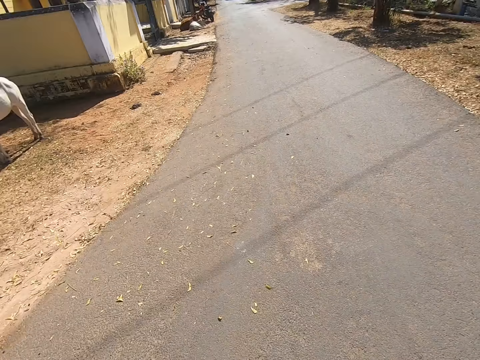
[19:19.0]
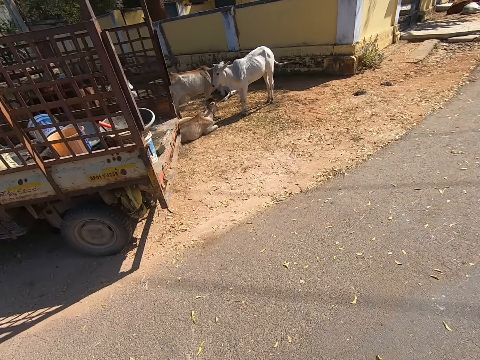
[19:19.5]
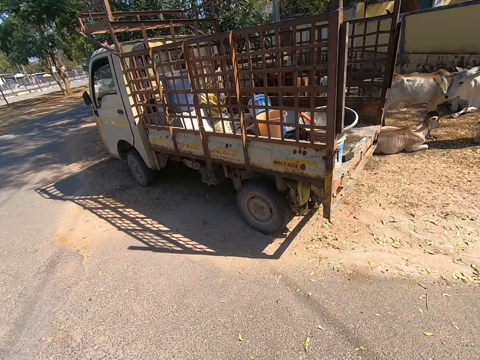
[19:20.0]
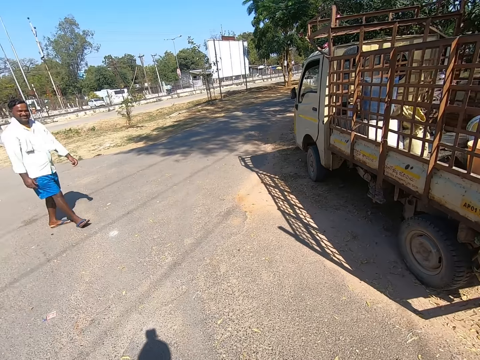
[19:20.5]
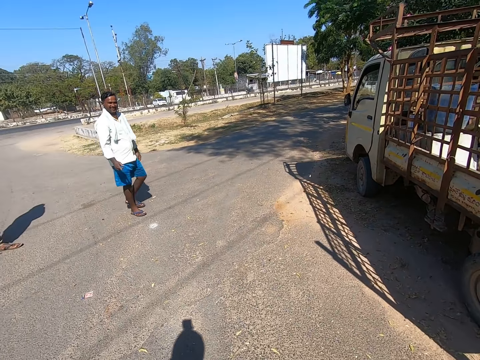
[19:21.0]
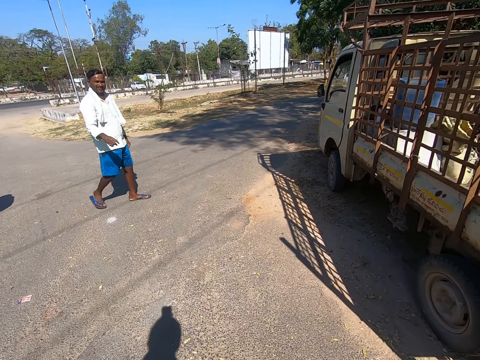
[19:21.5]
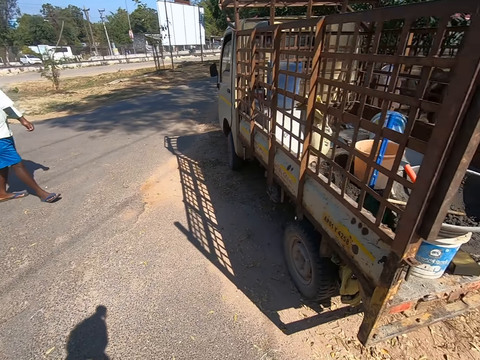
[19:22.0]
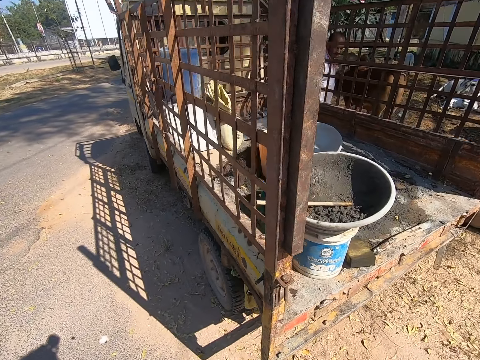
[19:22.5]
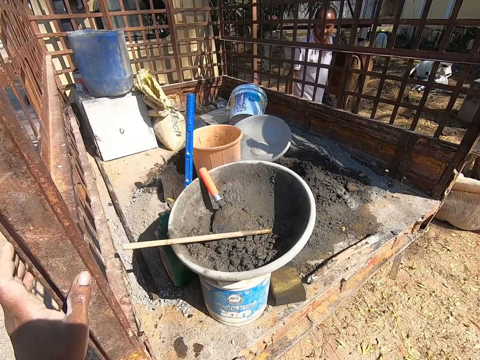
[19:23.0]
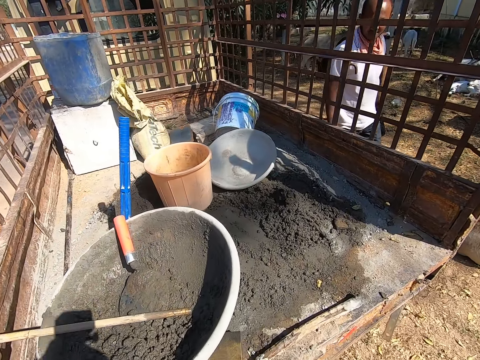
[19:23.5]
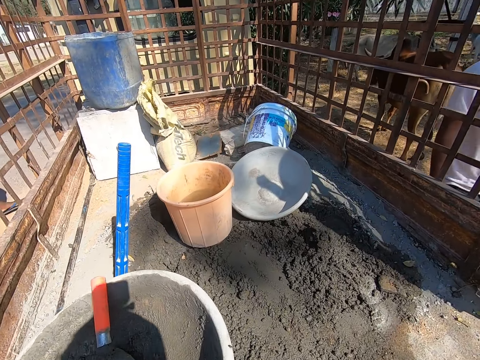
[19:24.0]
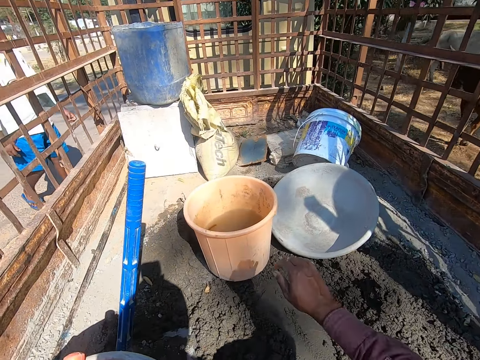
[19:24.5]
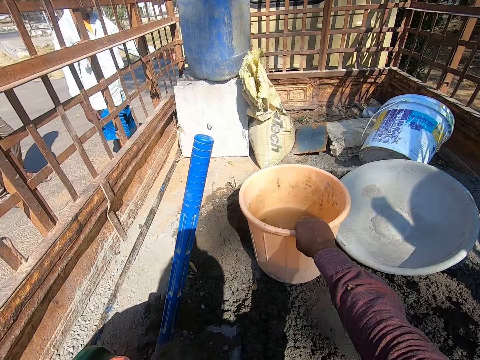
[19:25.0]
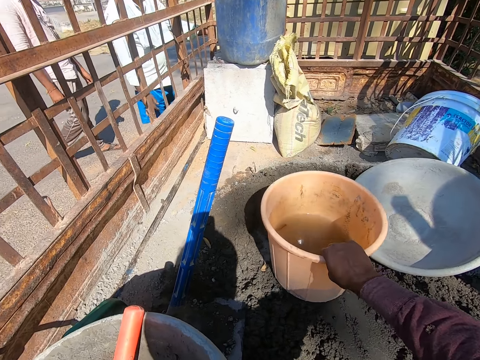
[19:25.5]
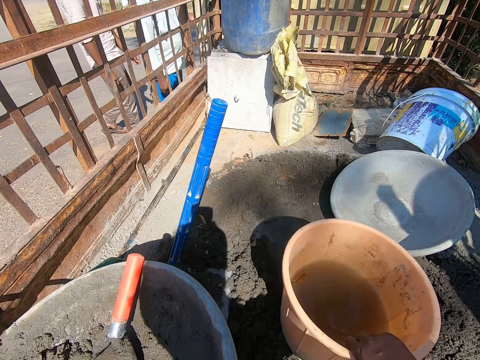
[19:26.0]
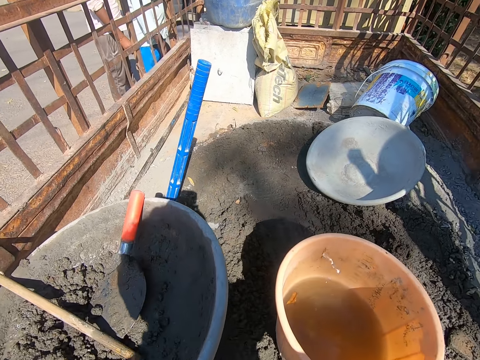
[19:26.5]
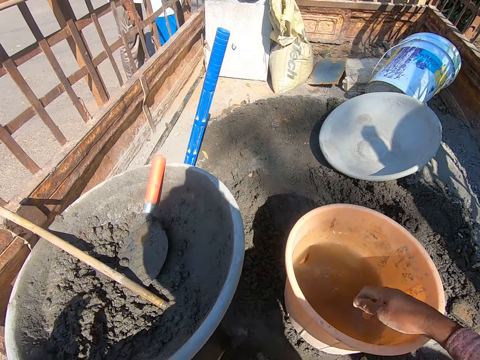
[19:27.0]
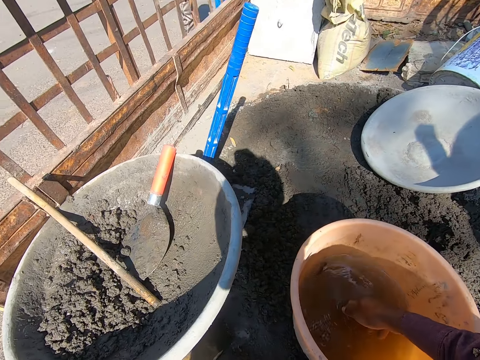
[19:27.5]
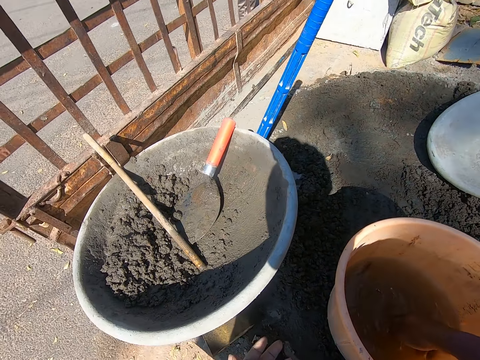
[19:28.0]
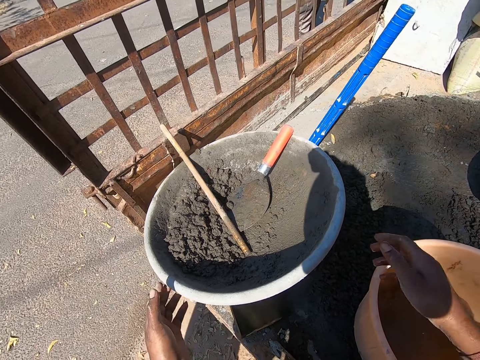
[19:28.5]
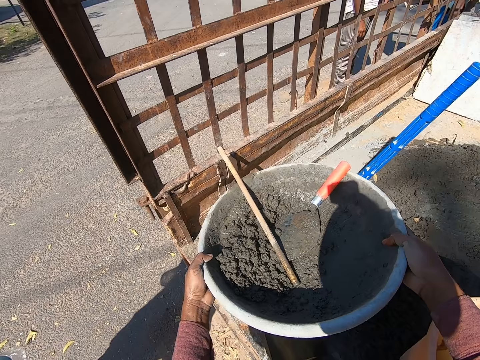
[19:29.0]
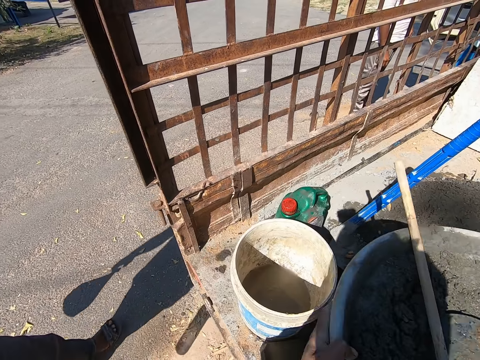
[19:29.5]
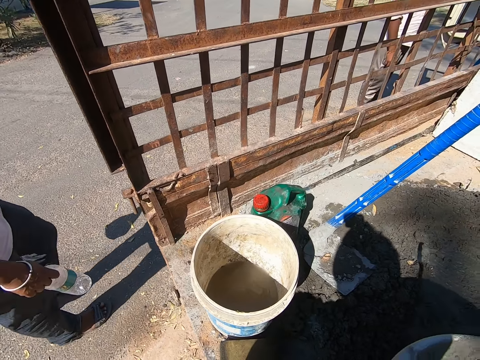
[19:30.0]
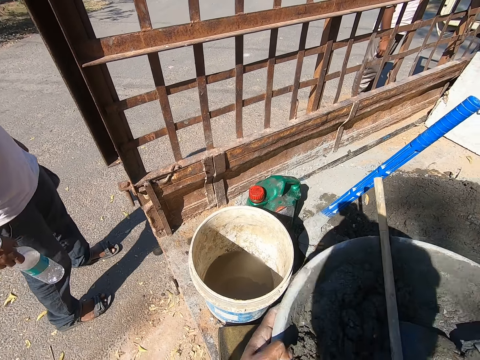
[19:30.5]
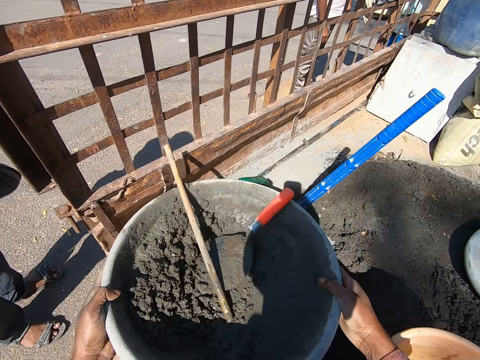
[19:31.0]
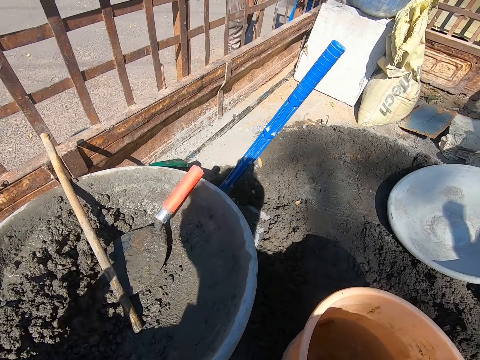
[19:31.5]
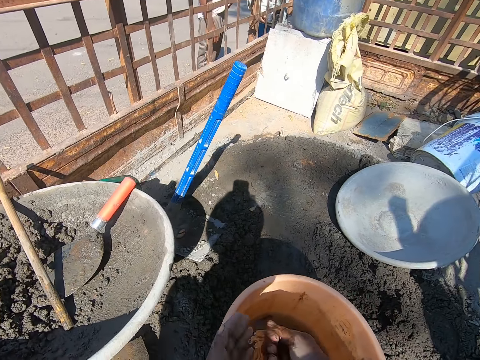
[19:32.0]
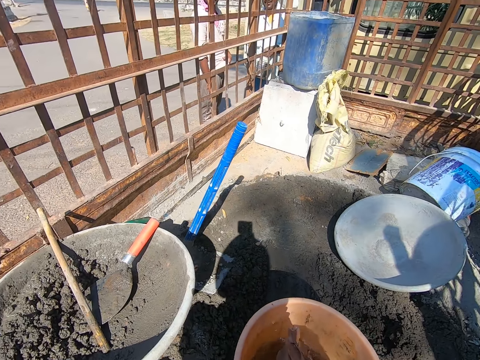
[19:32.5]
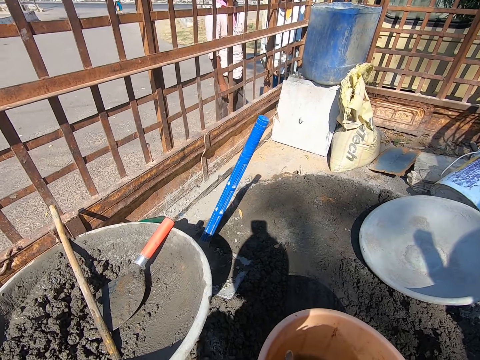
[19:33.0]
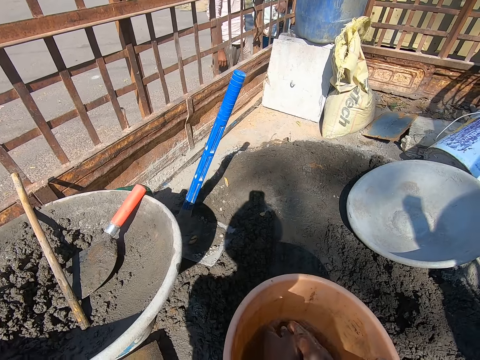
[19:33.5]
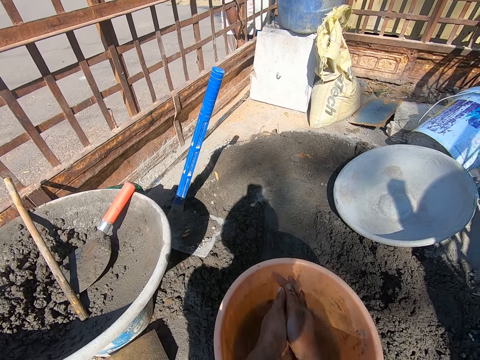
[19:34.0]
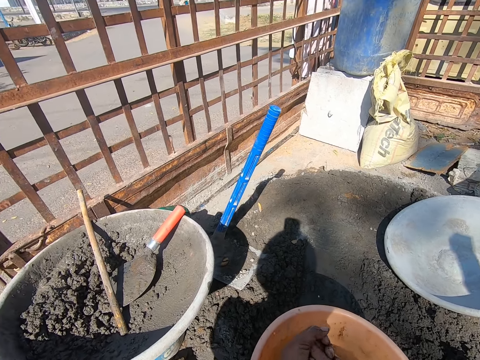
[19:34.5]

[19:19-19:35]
The camera wearer looks around. He looks at a truck. He converses with a man. He holds the truck. He looks at a basin with mortar. He holds a bucket with water. He picks up the bucket. He pulls the bucket with water. He puts a hand in the bucket. He holds the basin with mortar. He picks up the basin with mortar. He puts the basin with mortar on the bucket. He washes his hands in the bucket.

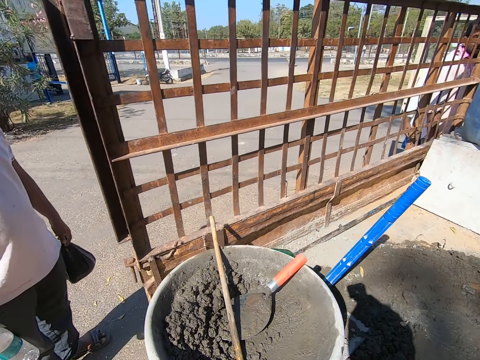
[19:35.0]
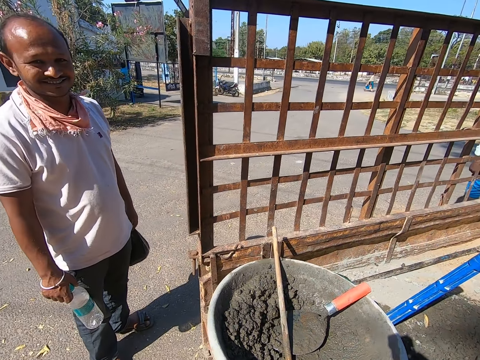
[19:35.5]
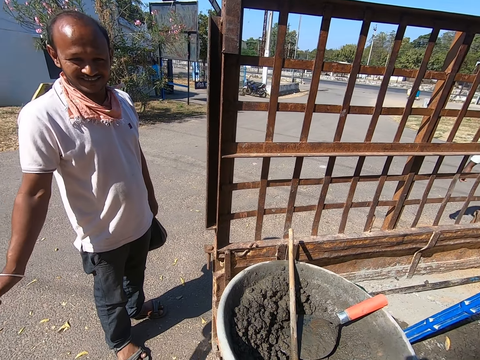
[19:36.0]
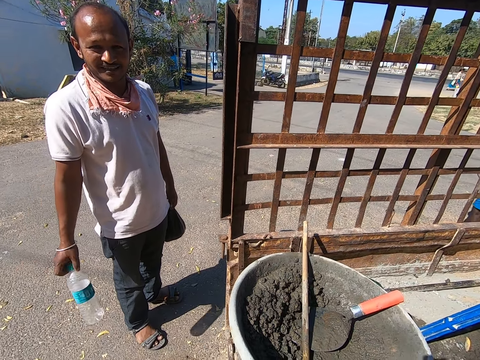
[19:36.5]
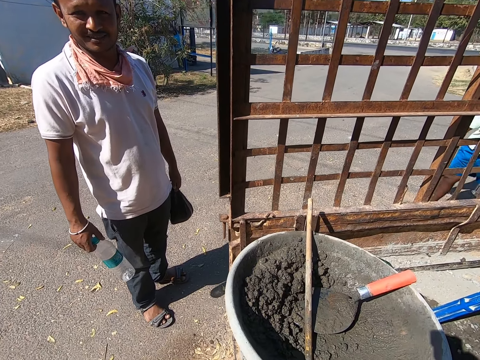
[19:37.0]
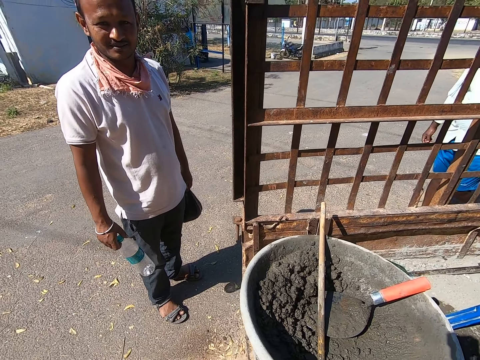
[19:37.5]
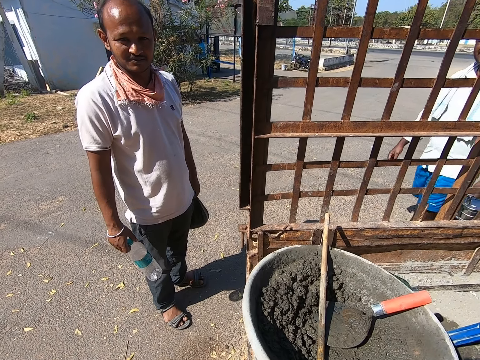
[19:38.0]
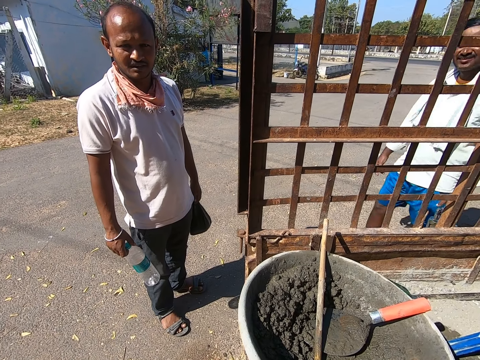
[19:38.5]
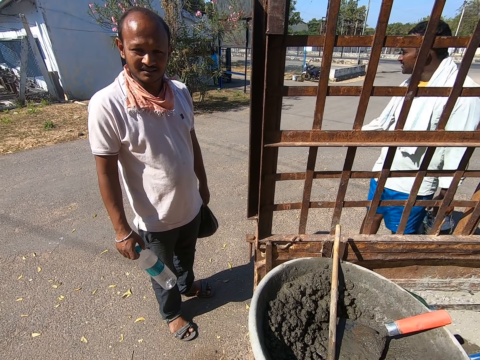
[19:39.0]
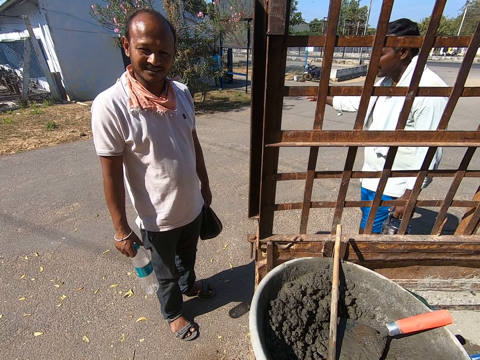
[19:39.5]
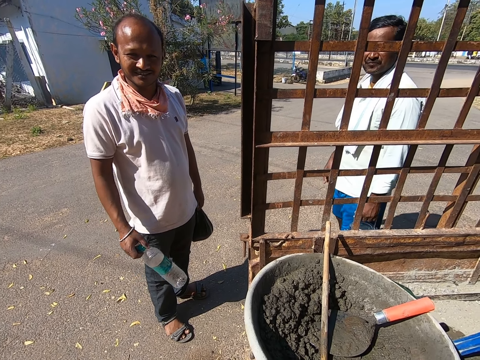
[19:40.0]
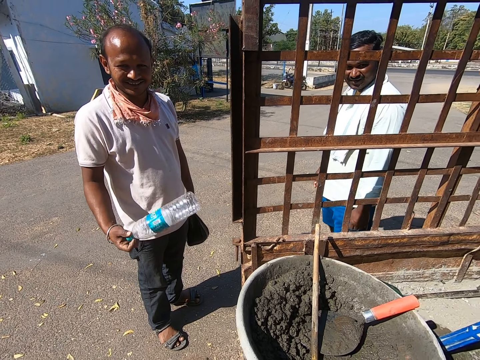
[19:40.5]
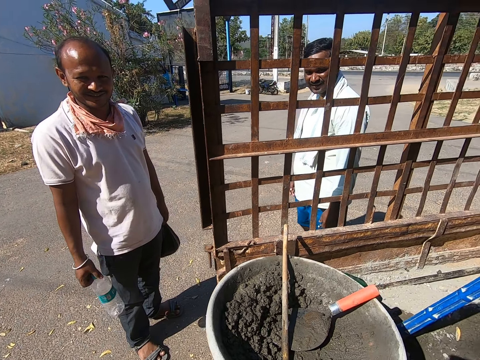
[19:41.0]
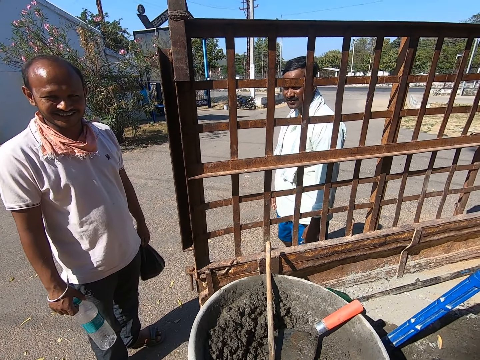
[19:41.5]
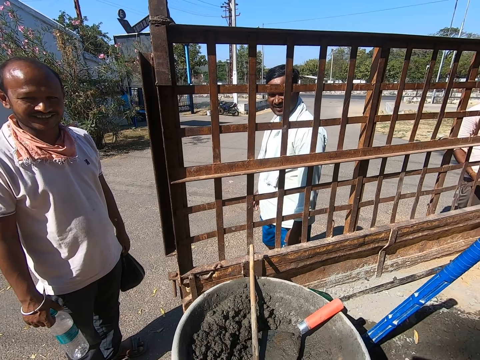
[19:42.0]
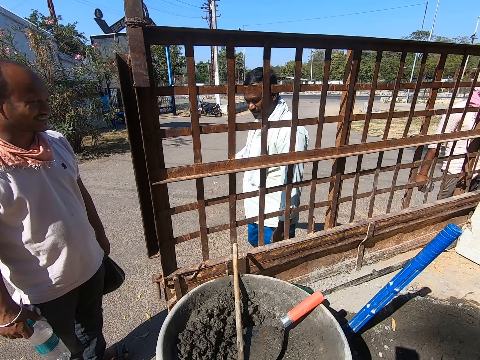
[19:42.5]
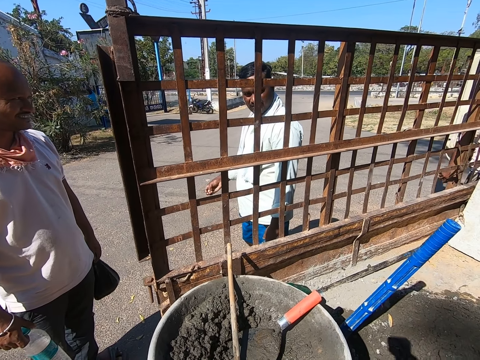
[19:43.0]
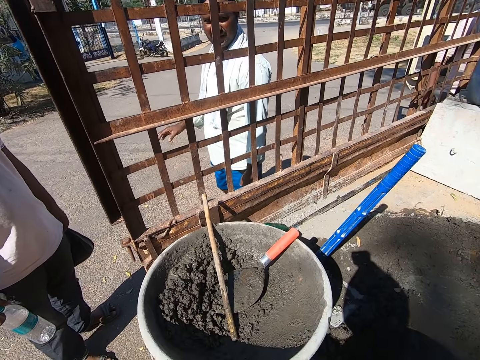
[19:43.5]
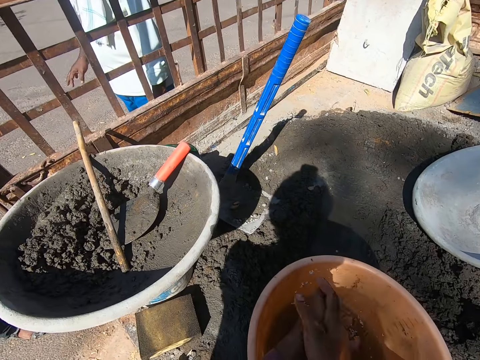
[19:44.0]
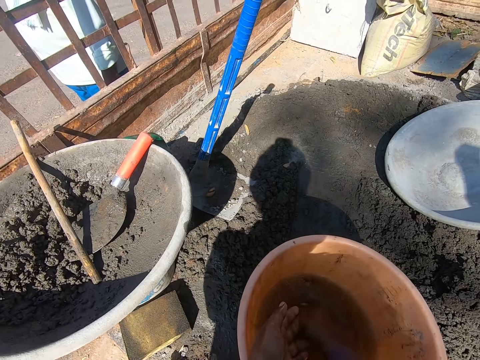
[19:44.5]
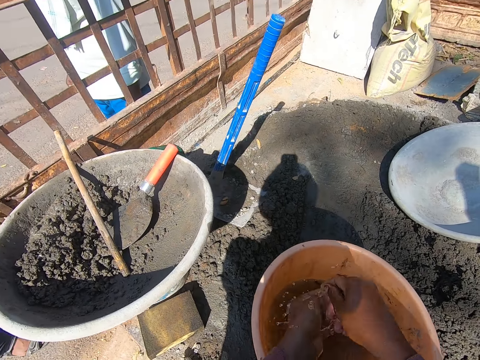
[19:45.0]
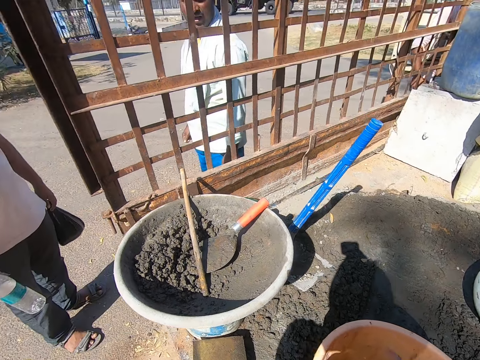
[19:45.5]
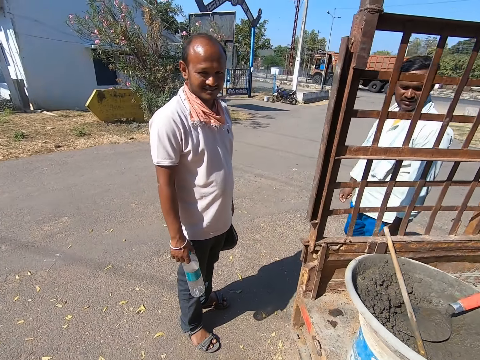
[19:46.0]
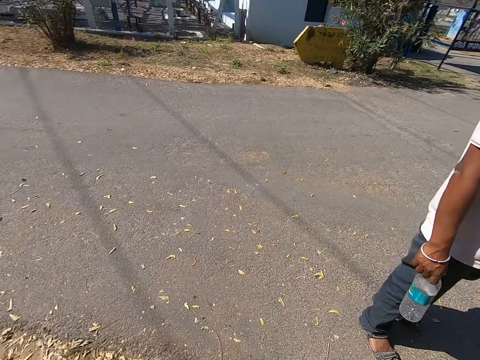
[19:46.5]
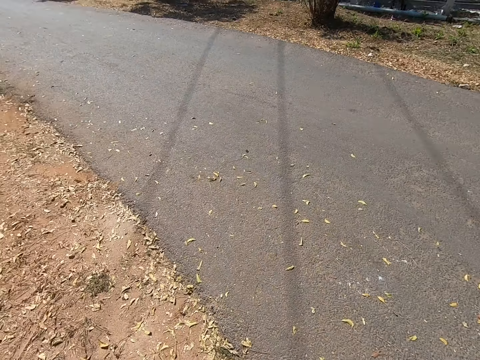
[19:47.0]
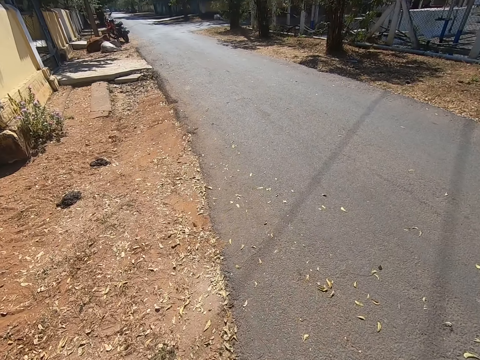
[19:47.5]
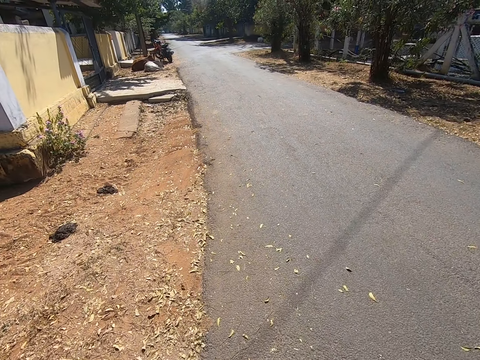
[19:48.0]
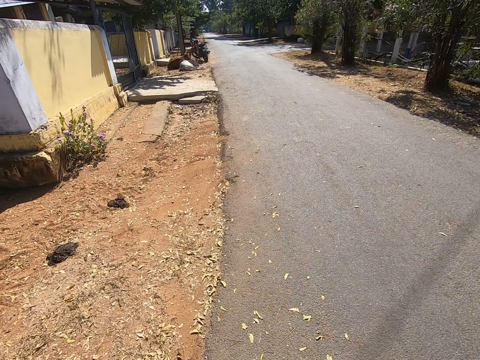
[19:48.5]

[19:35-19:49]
The camera wearer converses with a man. He looks around. Another man converses with the camera wearer. The first man moves a bottle. The camera wearer converses with the first man. He washes his hands in a bucket. He moves a hand. He looks at a basin with mortar. He converses with the first man. He looks around. He looks at a tarmac road.
